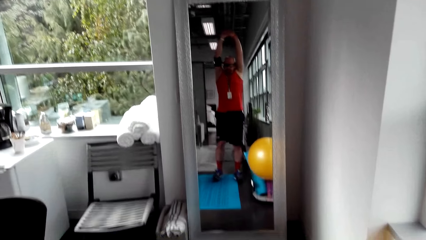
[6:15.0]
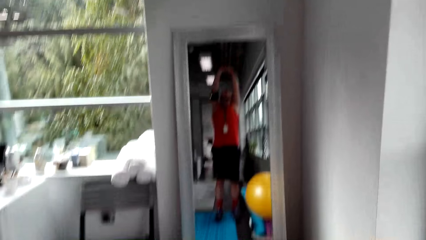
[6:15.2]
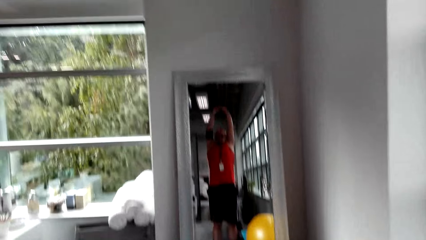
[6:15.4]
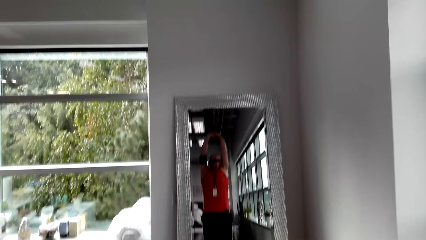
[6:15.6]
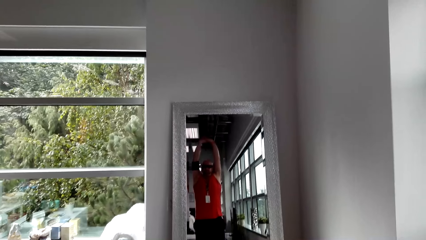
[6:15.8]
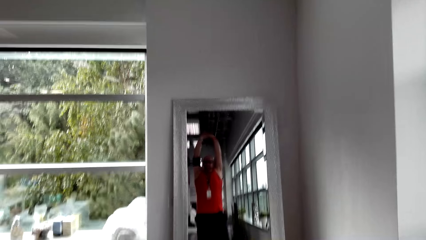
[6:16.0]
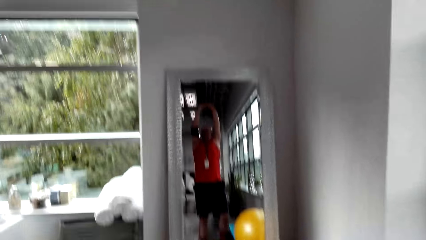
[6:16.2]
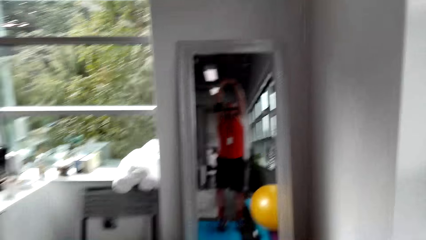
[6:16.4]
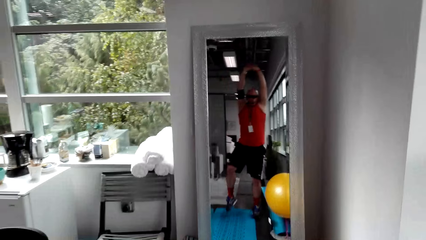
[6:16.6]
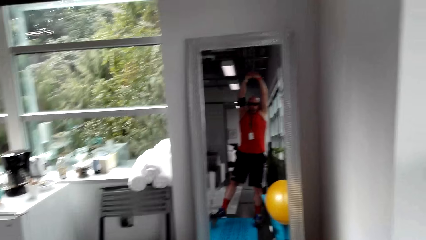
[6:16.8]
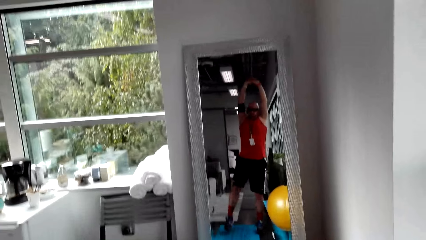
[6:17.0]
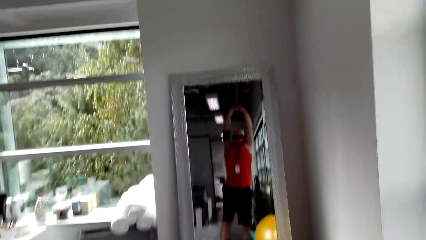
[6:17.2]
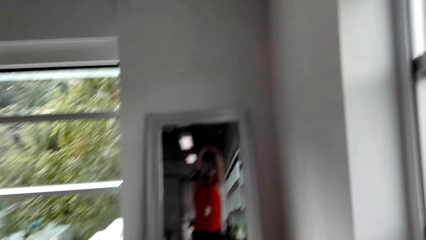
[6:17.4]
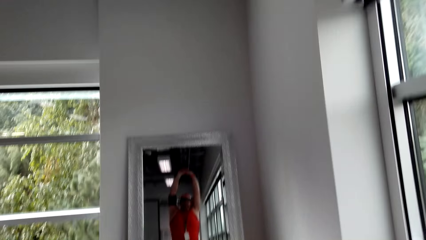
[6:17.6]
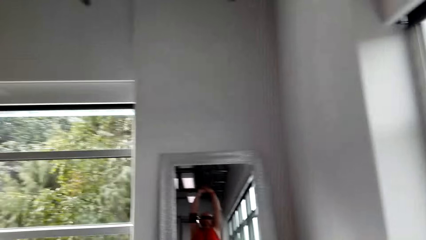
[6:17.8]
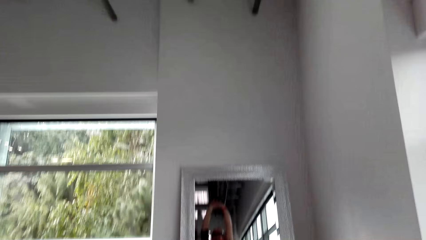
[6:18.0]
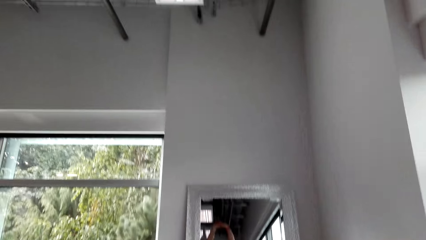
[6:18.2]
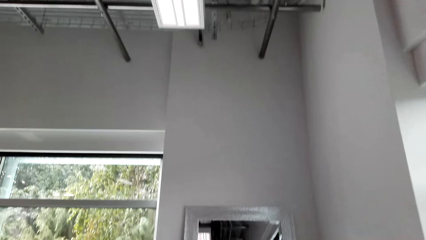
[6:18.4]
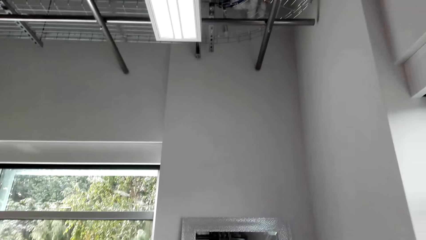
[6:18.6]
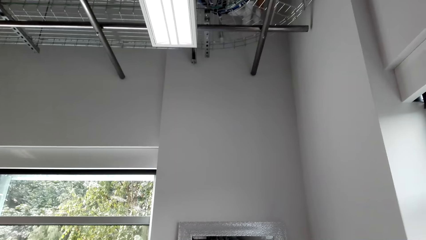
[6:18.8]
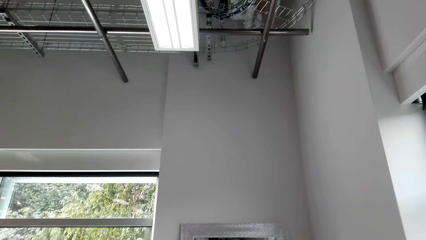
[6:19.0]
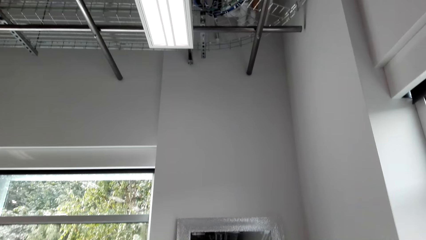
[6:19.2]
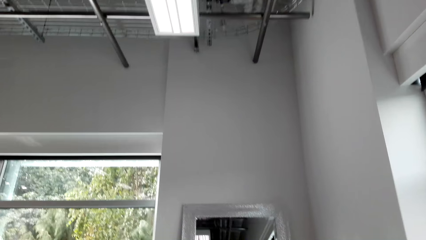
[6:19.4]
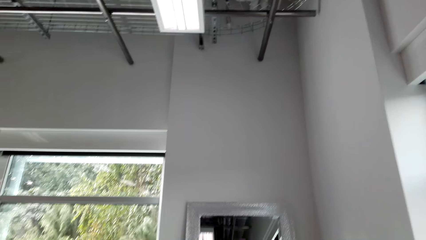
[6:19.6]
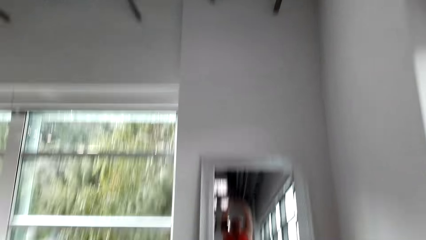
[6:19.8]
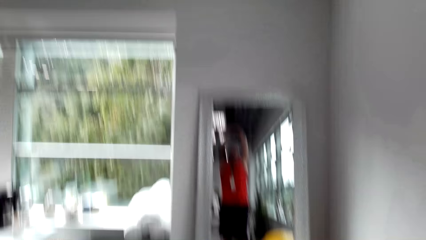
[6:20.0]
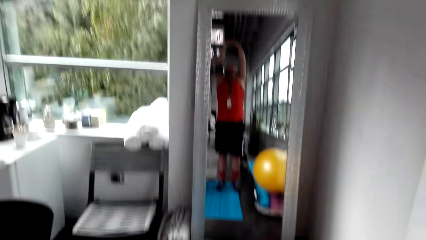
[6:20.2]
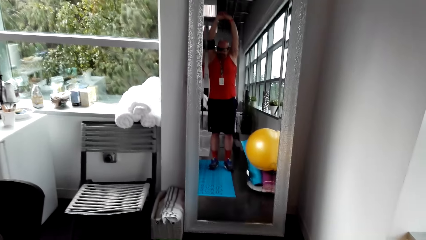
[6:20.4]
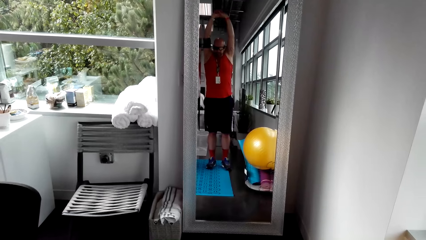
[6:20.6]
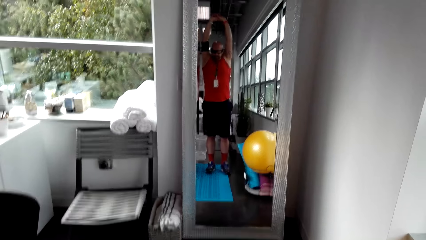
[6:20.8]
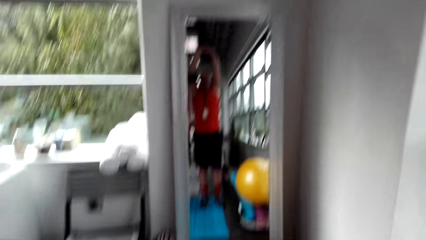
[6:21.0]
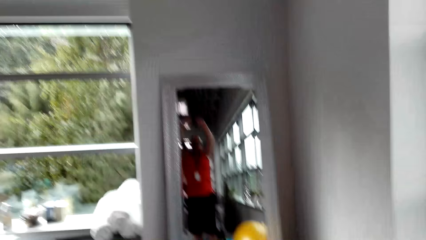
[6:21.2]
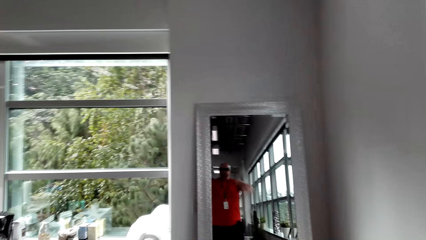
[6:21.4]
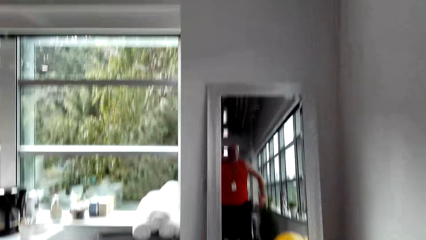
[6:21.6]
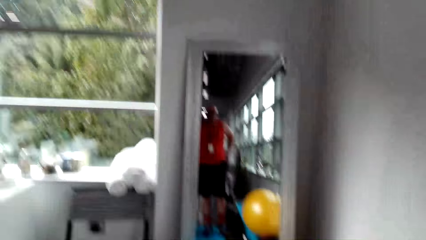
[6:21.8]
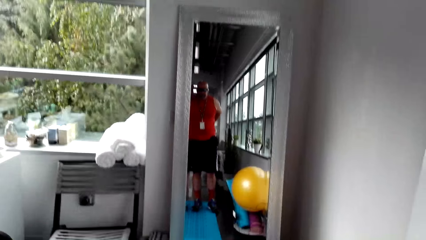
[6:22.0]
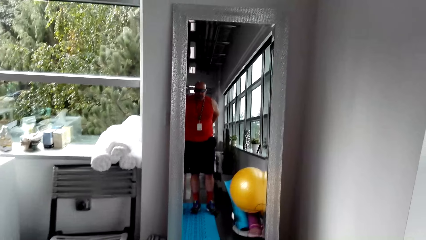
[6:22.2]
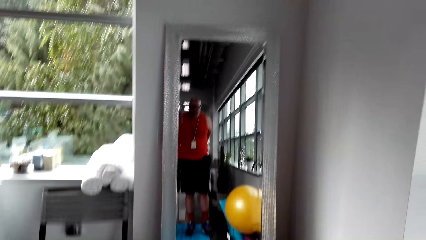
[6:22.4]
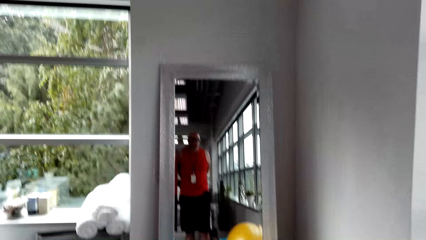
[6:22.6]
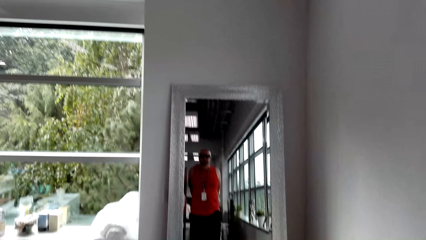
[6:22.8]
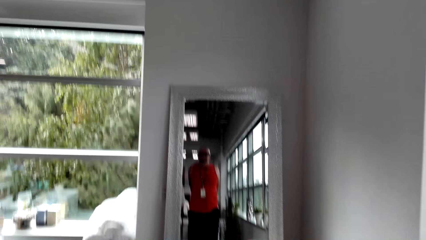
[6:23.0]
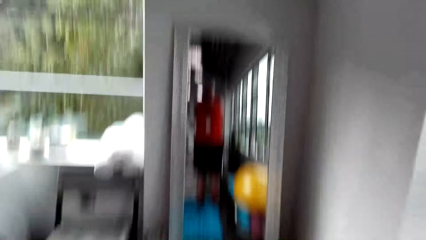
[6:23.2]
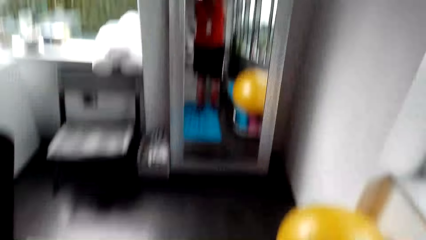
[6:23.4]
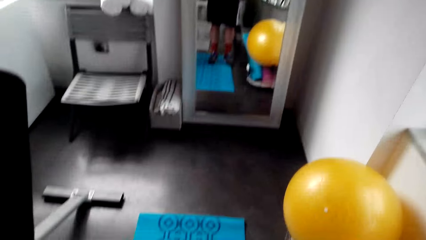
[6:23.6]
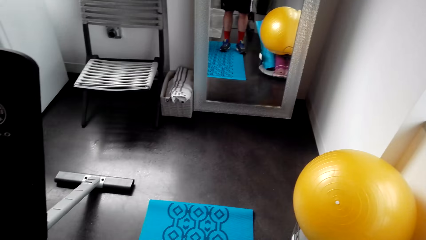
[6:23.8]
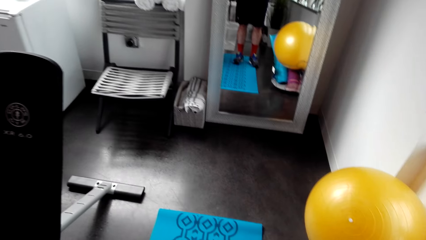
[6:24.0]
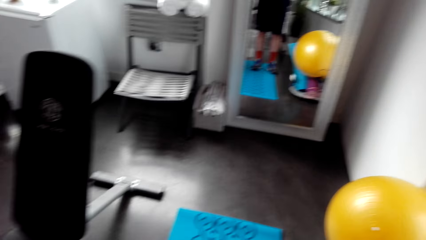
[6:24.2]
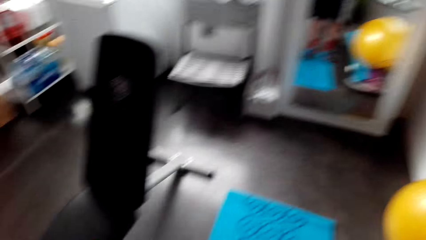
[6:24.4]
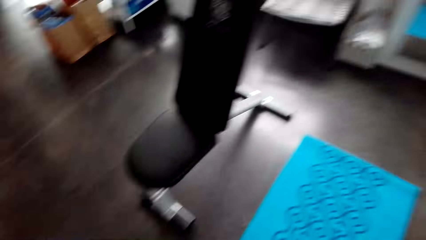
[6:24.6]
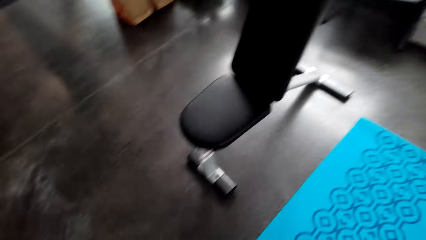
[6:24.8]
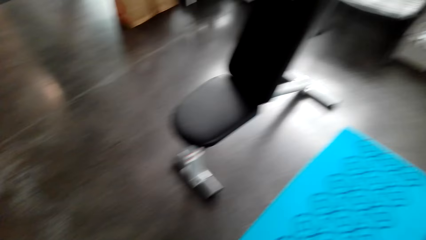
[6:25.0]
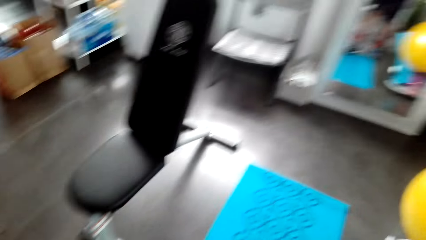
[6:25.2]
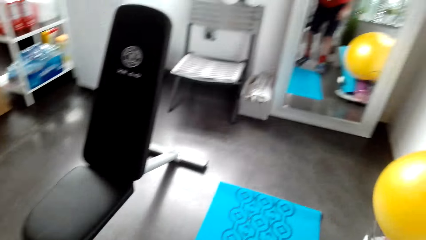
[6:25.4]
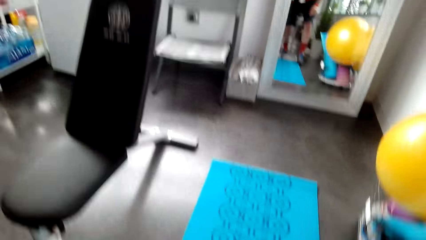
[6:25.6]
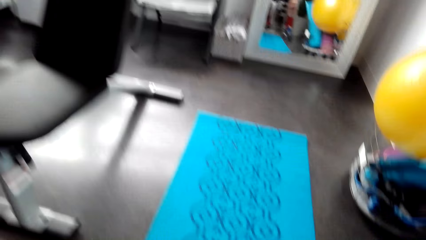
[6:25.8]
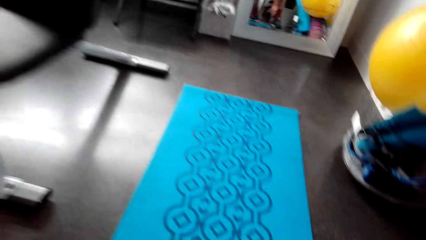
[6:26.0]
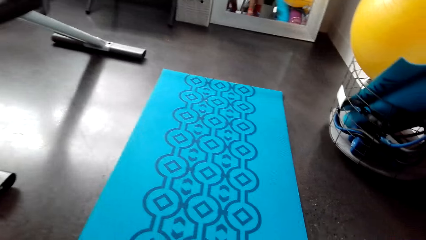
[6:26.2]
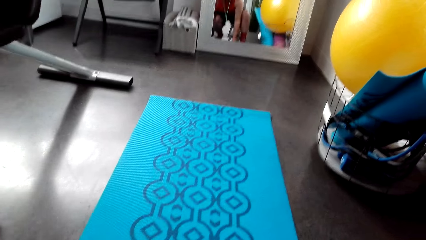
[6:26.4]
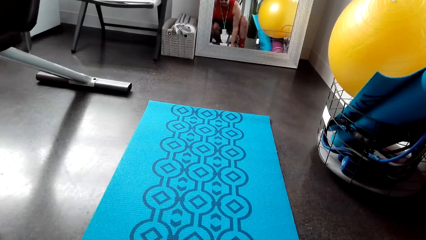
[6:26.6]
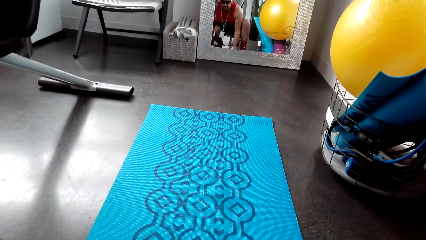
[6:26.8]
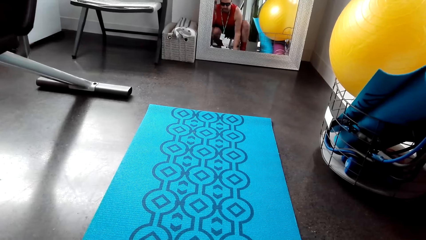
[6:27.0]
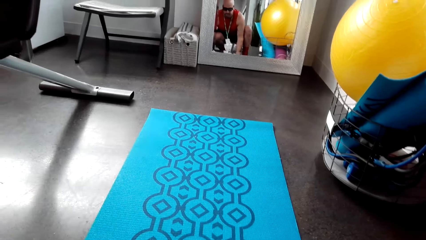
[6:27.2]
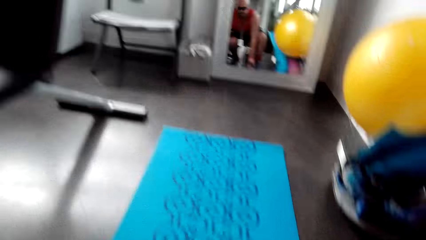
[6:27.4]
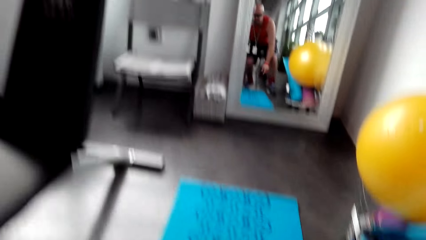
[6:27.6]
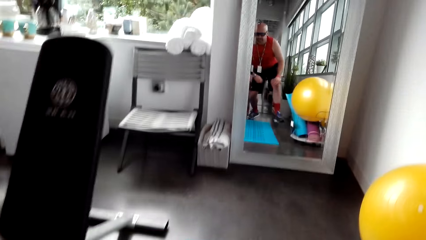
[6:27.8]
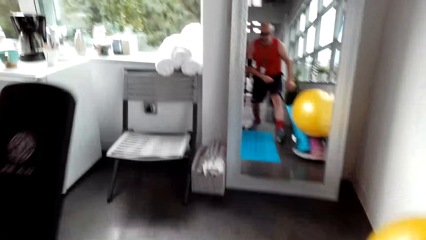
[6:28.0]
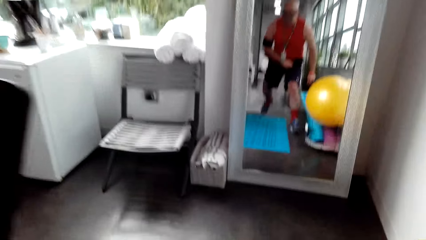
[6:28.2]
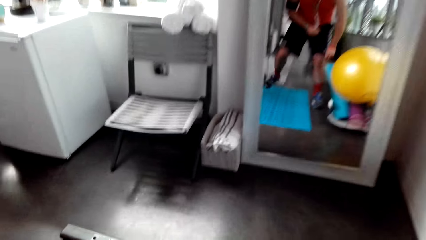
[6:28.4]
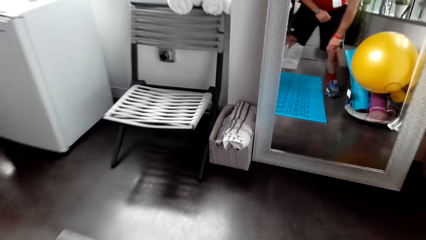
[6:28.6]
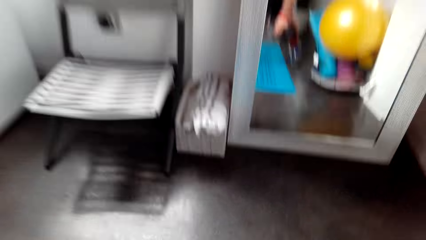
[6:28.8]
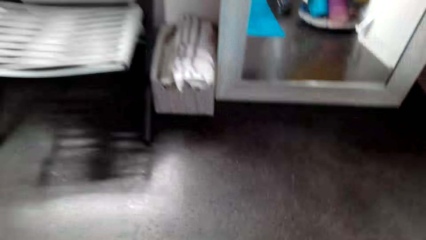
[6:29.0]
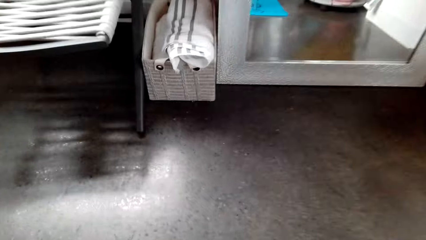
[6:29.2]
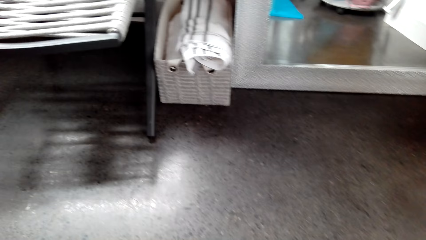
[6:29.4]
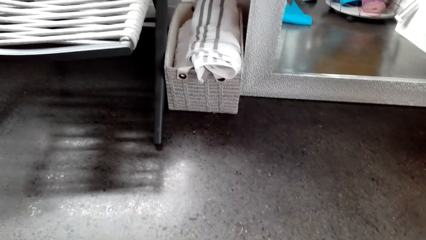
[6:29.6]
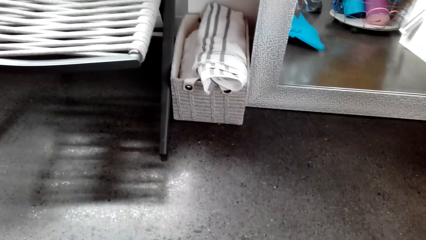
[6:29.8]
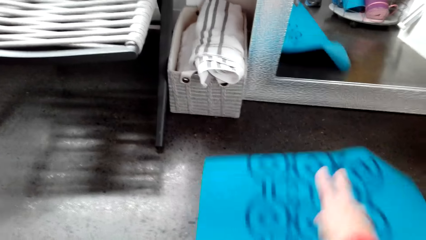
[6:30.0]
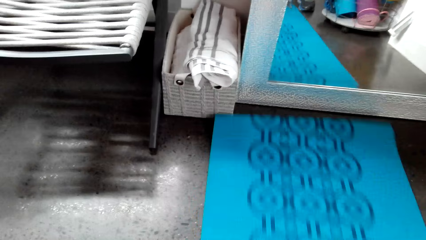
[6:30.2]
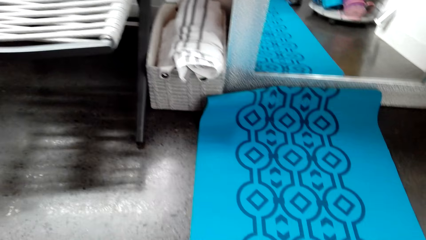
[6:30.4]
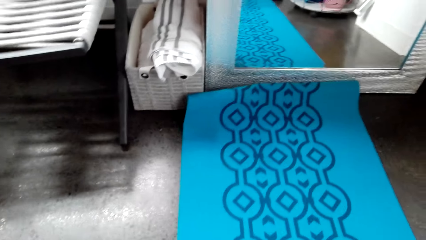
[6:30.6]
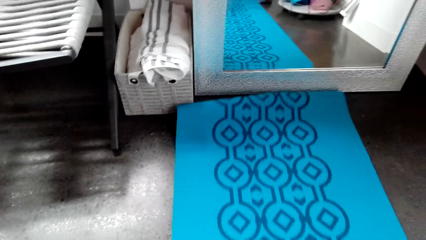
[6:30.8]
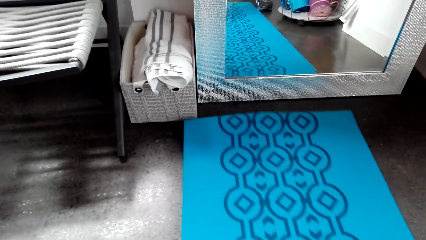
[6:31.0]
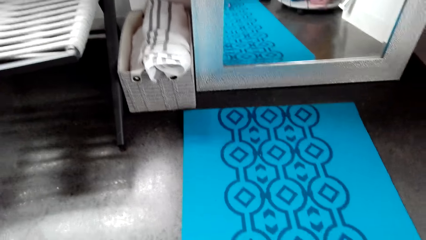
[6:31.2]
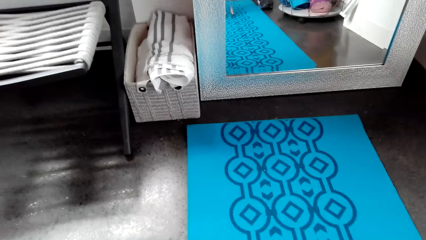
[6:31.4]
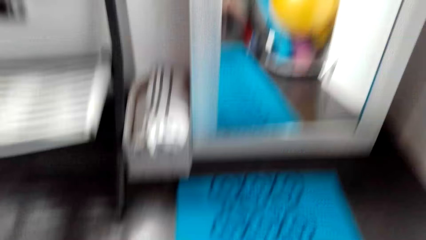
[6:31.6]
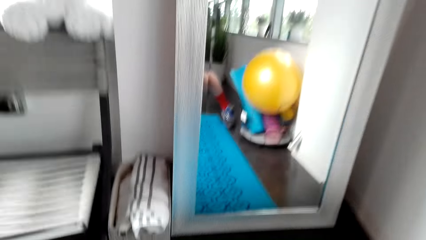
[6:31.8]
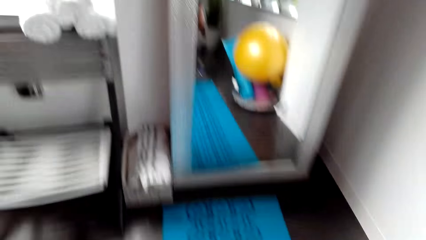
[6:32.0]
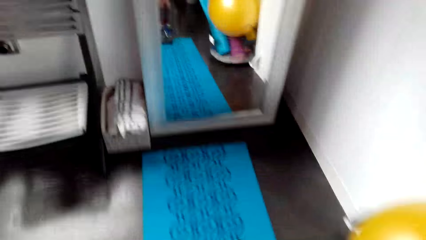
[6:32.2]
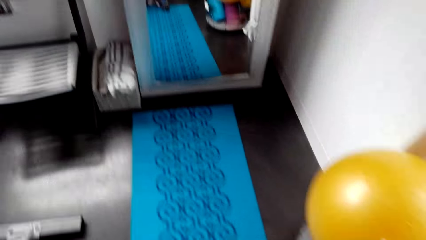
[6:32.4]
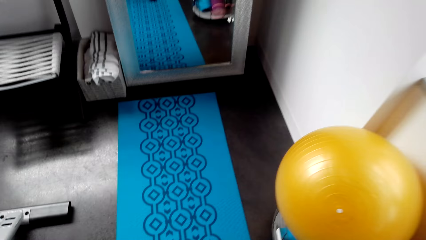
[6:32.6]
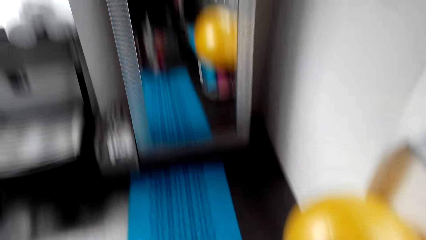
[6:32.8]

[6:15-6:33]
The camera wearer stretches his hands upwards while standing. He looks at himself in the mirror. He looks up. He looks at himself in the mirror. He looks down. He squats down. He pushes the workout mat. He leans in front to pull the exercise mat forward.
